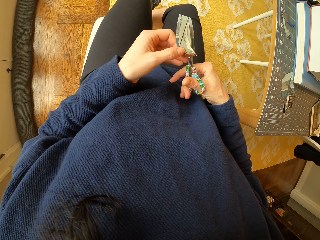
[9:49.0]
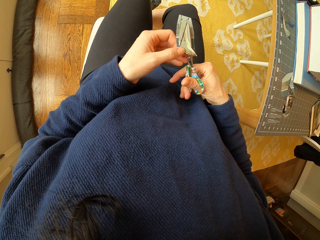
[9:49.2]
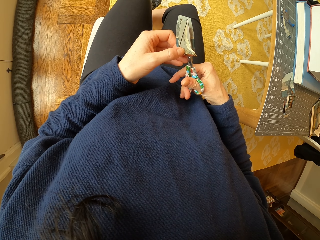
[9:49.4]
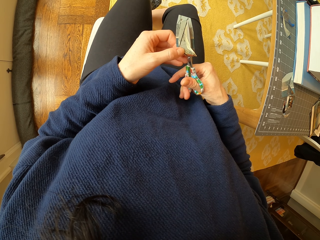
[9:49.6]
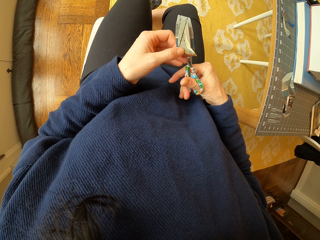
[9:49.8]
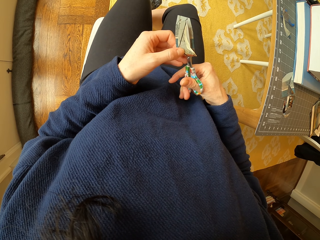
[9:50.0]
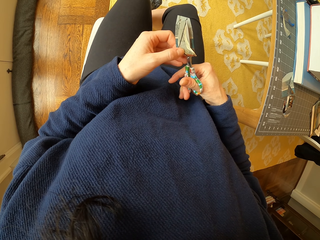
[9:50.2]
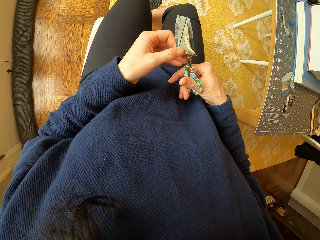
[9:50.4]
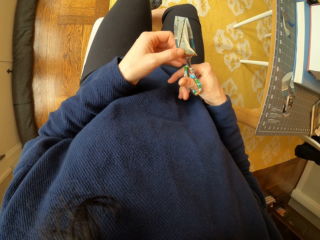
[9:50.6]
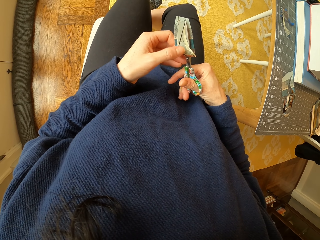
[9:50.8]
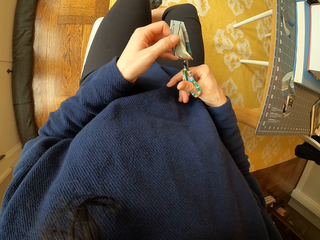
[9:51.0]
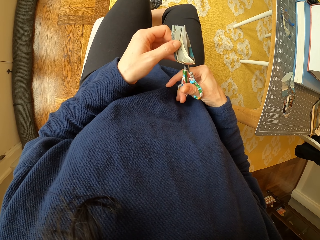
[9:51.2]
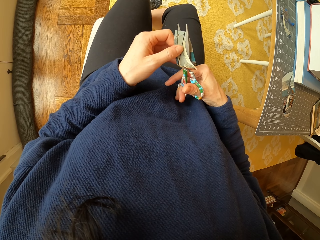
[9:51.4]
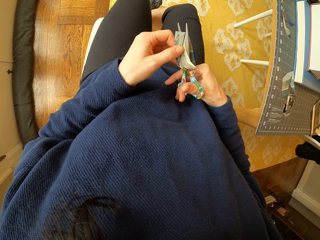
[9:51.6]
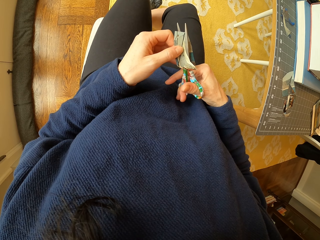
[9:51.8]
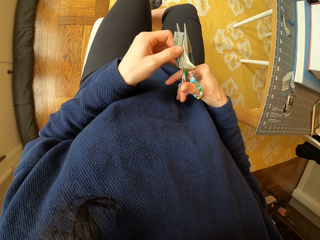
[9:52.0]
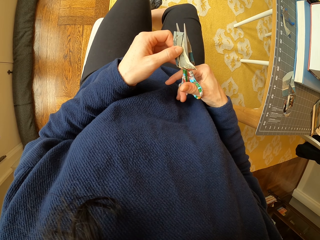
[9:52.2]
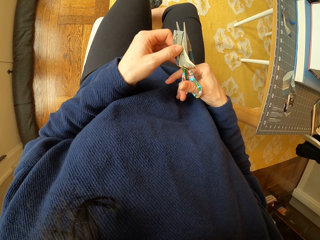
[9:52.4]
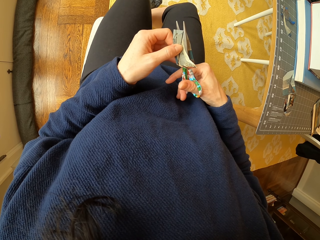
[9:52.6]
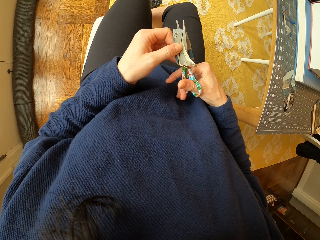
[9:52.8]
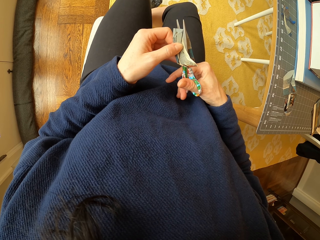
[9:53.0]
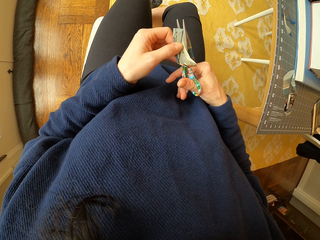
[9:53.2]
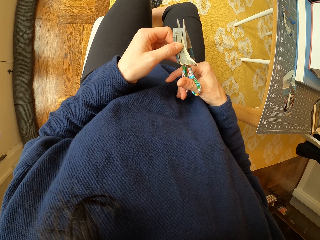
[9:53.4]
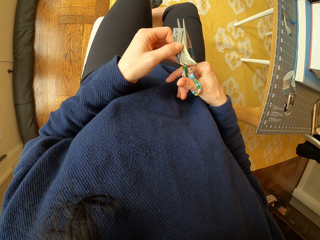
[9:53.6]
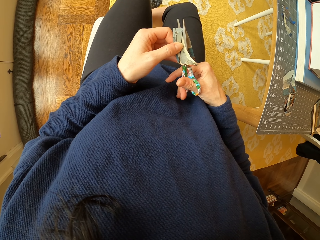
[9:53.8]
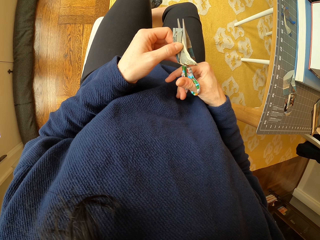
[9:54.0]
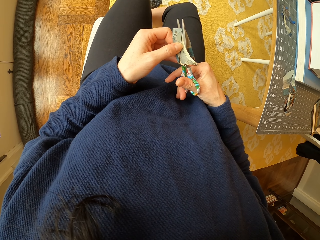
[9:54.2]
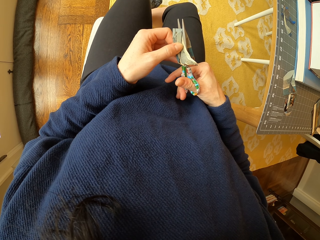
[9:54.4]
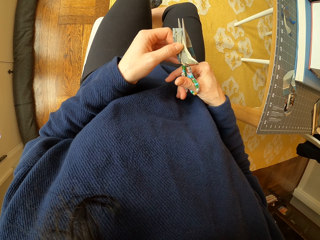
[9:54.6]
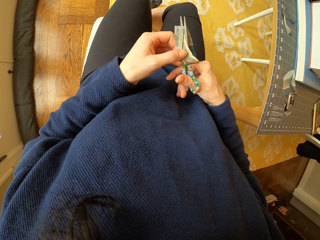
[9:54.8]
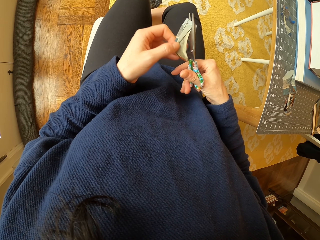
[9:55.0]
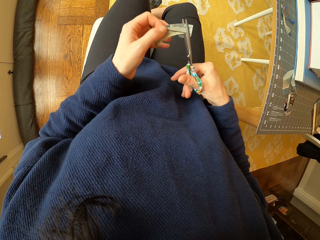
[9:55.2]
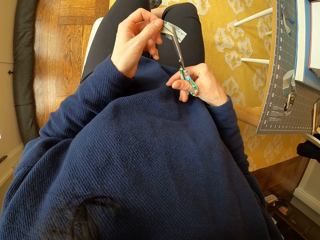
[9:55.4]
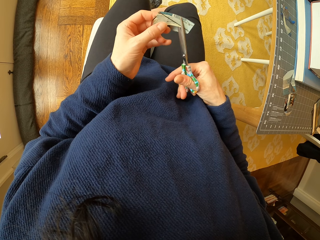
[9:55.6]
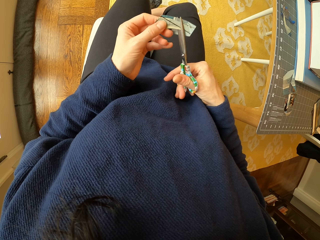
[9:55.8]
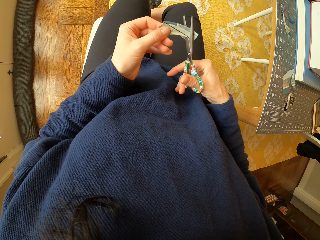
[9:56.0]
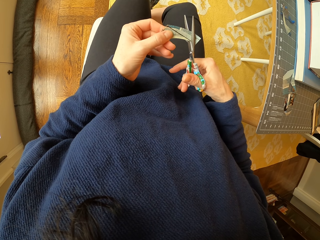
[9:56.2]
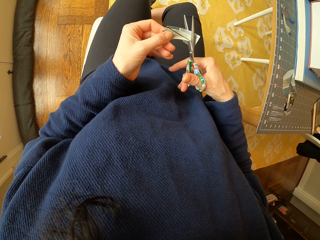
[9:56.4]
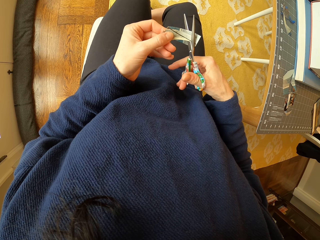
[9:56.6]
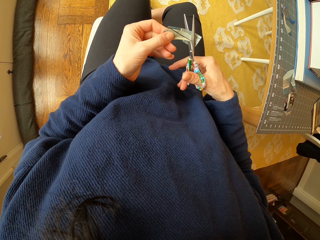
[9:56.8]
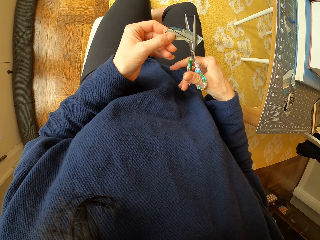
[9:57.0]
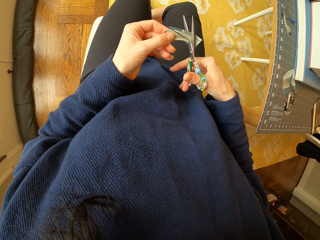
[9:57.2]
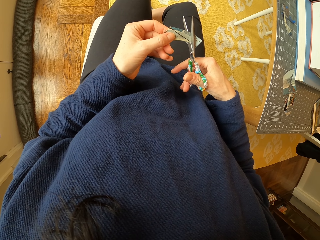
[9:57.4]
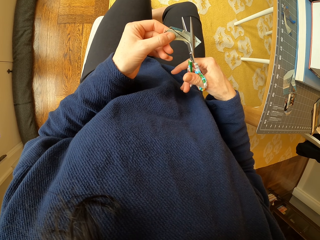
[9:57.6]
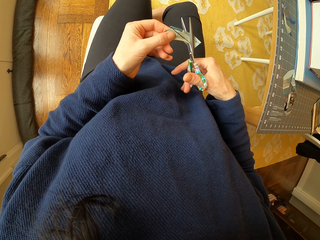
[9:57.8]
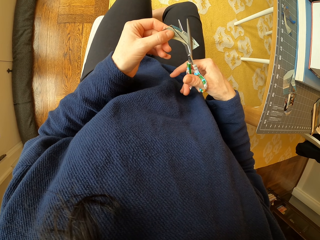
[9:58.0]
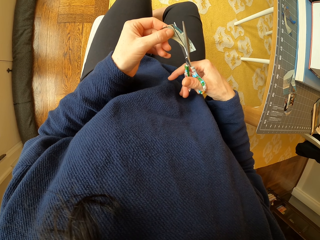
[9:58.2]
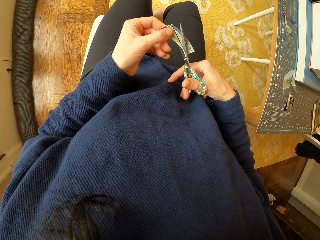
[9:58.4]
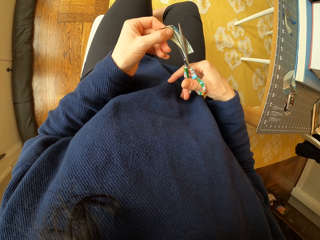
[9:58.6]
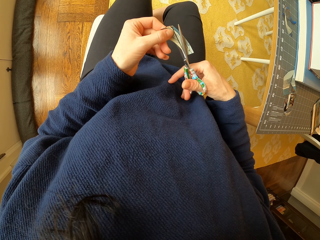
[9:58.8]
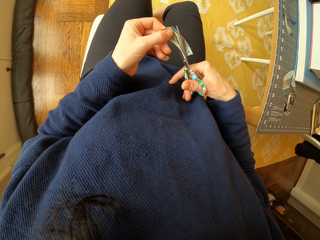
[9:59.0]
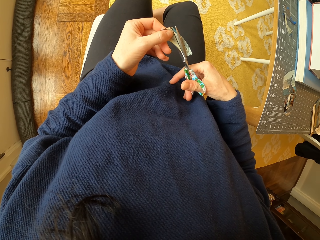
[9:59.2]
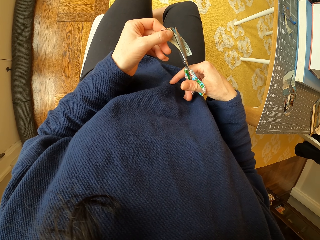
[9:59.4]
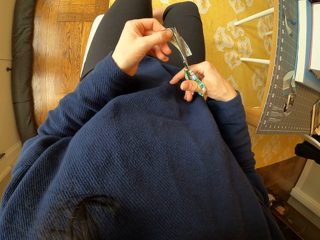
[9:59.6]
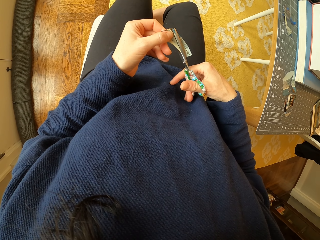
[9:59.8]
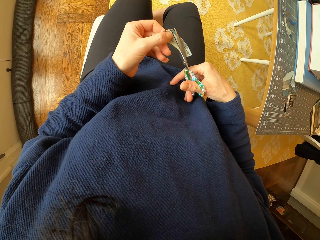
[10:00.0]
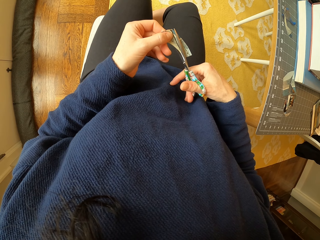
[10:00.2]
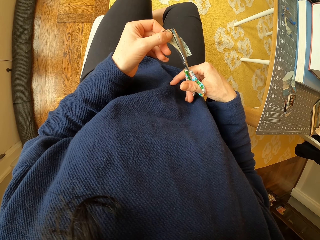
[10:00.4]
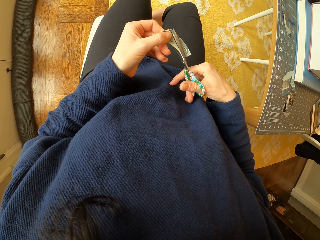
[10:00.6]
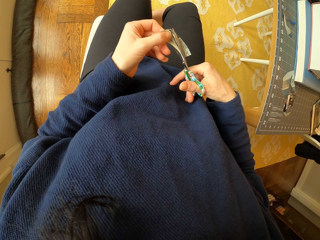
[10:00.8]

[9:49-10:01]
The camera wearer moves the hand. They cut the paper with the scissors. They rotate the paper. They cut the paper with the scissors.

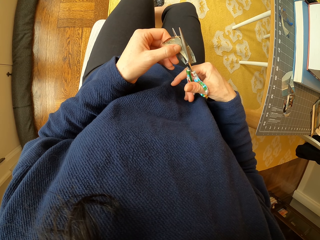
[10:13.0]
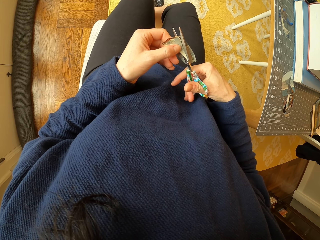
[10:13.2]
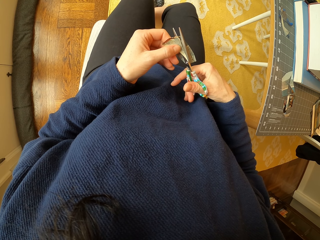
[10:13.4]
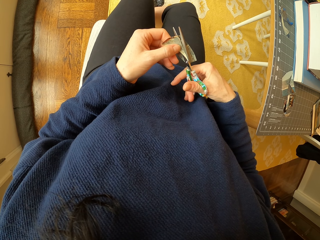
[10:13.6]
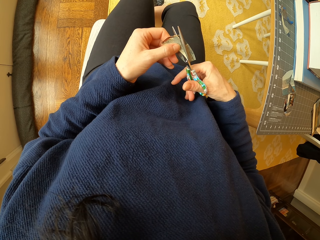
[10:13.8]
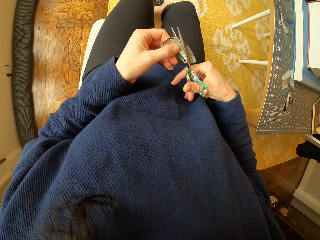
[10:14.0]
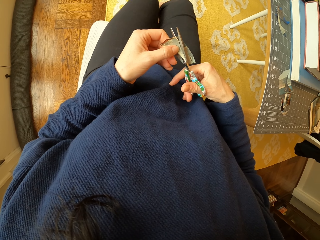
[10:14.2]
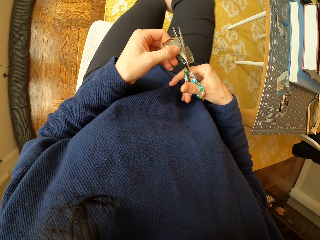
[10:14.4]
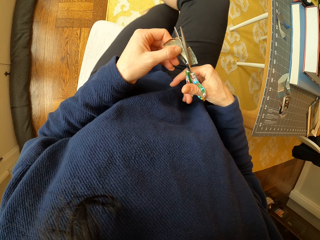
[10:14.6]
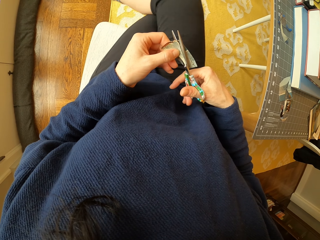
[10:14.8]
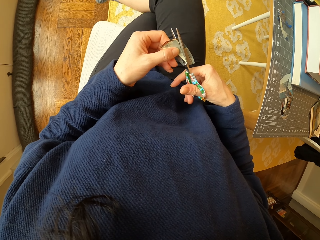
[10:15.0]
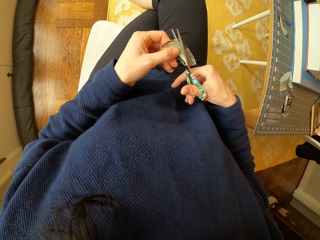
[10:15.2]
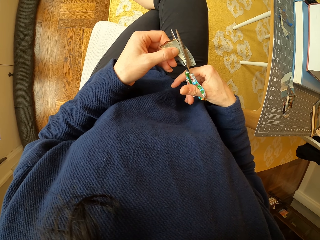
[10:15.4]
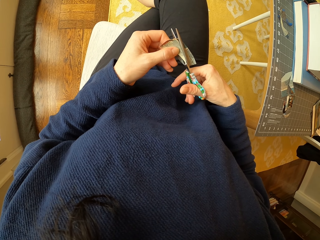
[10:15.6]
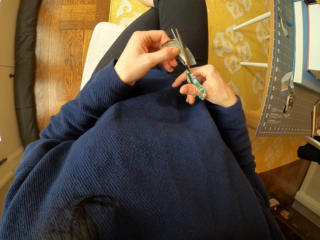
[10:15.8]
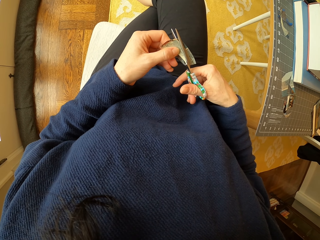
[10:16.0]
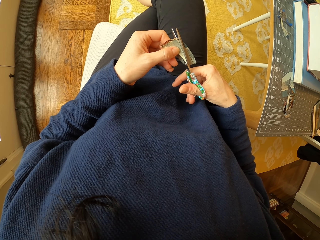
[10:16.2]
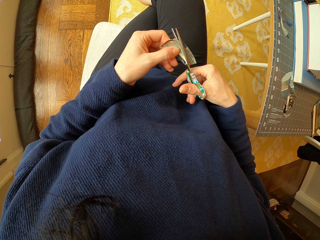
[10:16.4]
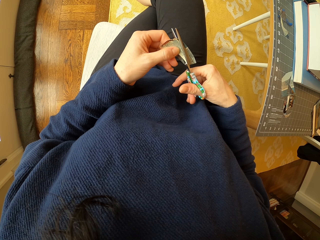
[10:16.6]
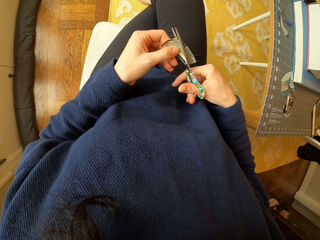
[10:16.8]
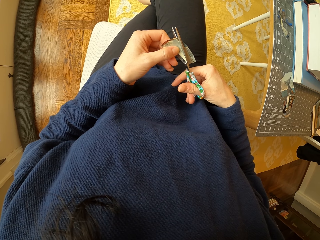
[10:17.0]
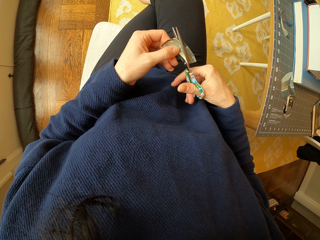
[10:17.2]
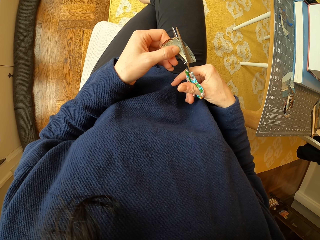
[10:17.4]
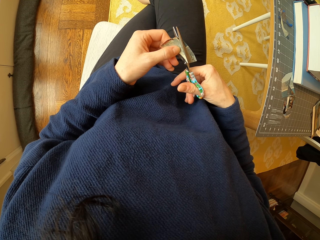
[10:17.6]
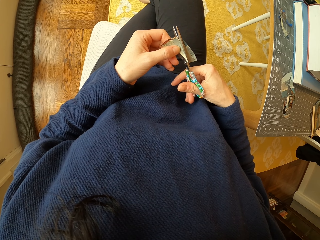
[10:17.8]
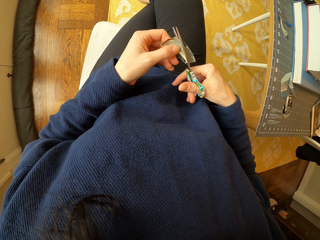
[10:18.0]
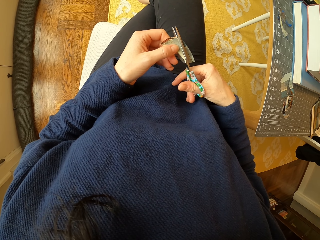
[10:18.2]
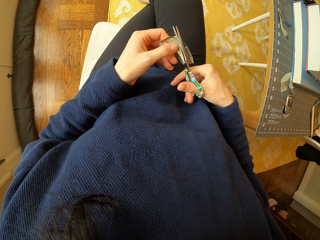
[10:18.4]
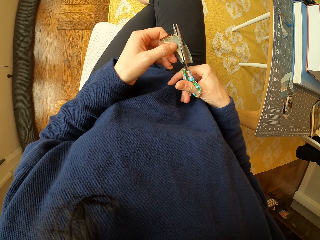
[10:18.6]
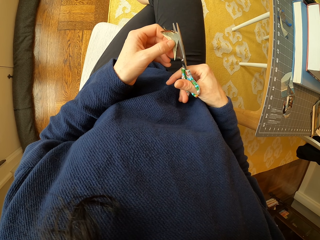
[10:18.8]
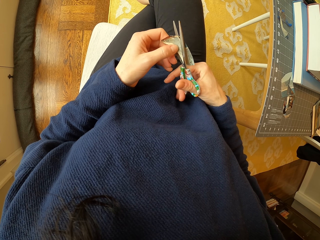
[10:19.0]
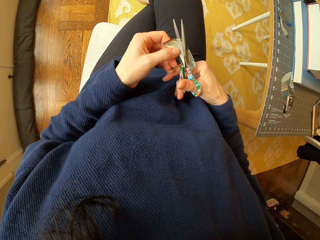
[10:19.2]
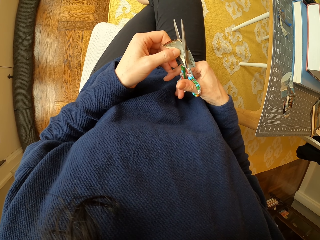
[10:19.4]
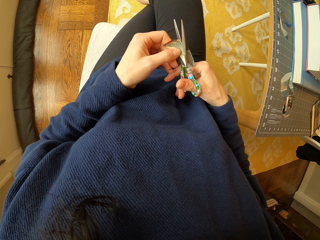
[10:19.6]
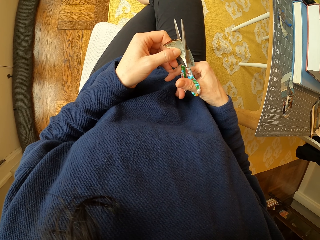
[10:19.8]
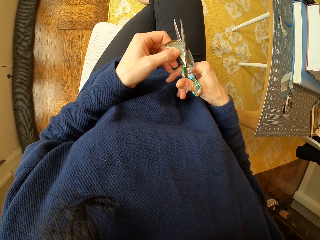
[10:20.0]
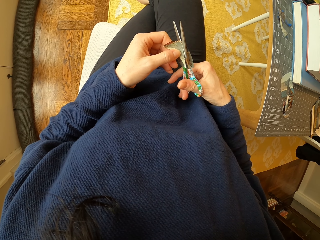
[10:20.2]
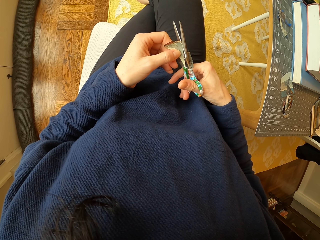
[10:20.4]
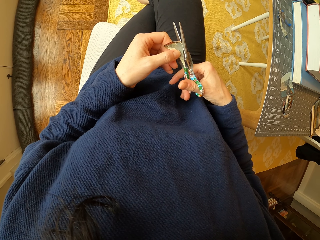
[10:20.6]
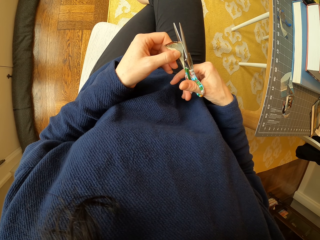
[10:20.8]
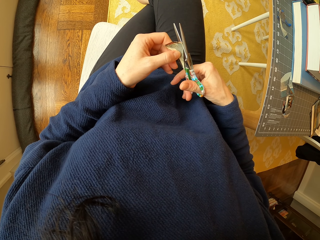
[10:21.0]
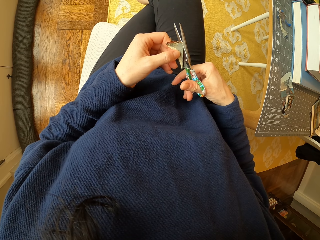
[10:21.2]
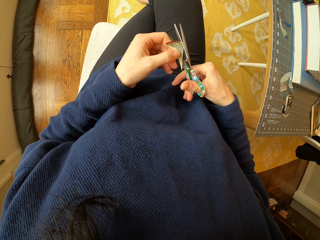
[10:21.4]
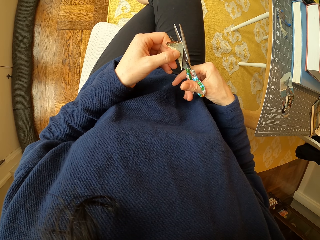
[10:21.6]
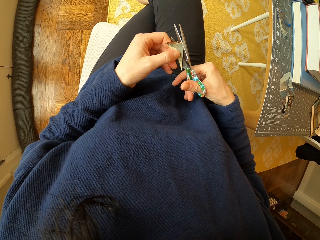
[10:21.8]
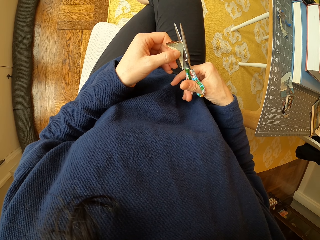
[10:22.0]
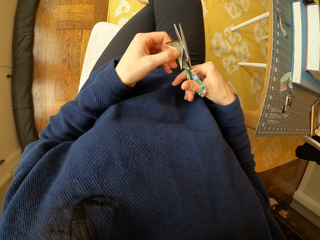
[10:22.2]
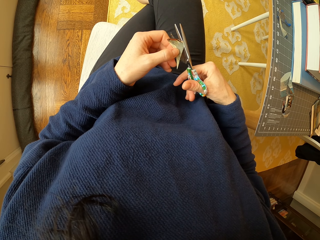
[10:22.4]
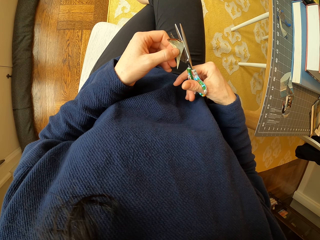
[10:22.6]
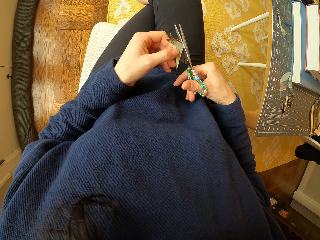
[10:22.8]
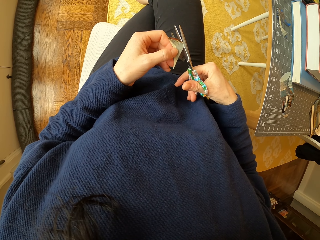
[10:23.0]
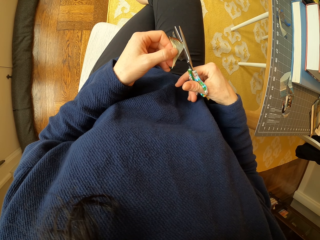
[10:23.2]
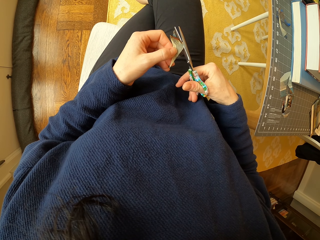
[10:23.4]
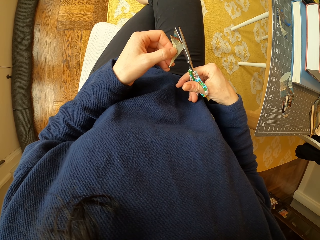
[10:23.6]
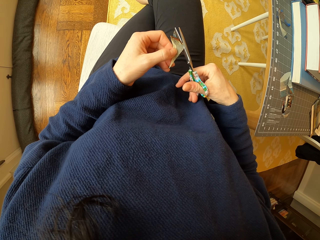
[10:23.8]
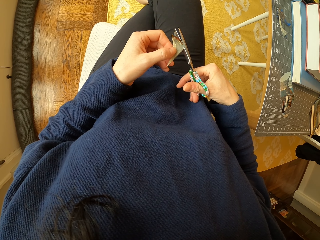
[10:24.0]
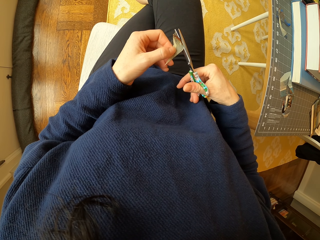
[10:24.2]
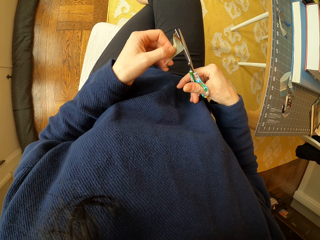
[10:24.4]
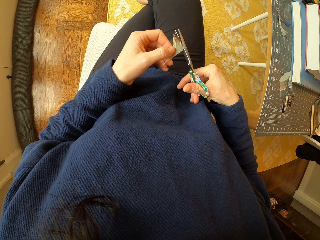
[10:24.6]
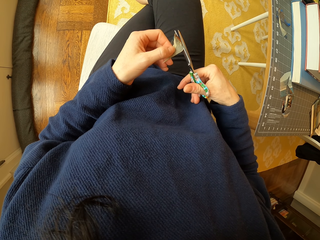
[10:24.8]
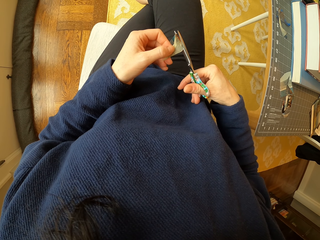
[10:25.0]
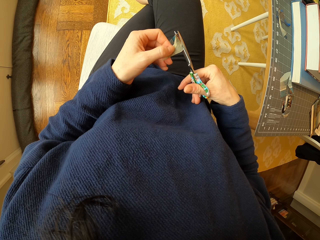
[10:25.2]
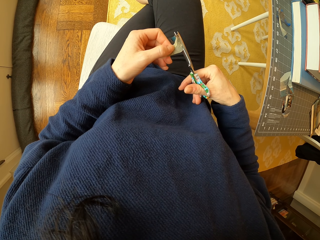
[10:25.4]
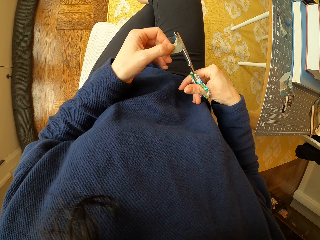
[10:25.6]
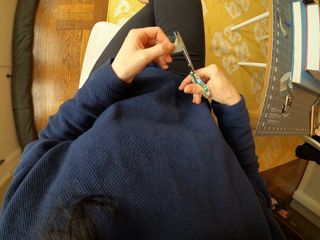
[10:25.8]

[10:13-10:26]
The camera wearer adjusts the sitting position.
